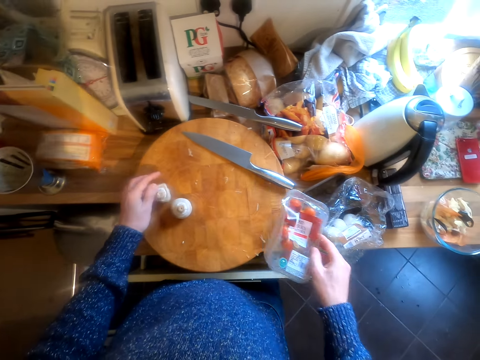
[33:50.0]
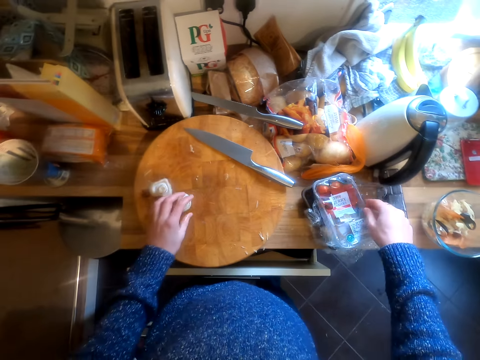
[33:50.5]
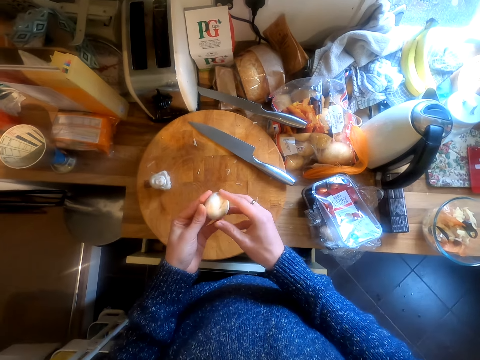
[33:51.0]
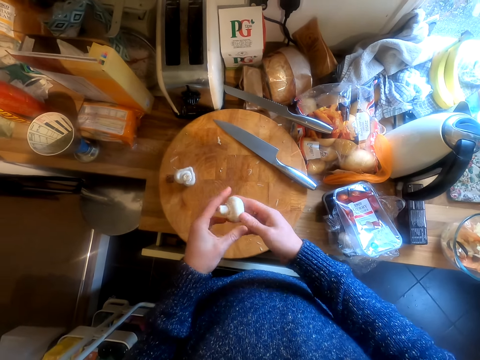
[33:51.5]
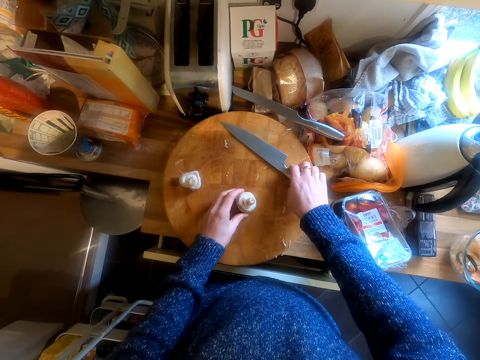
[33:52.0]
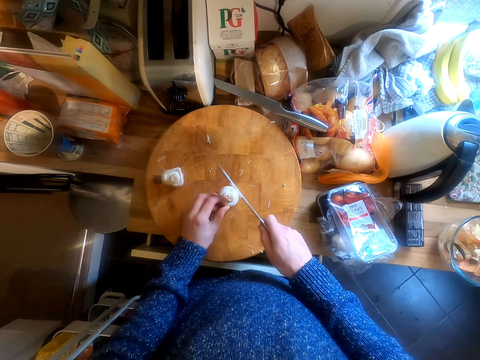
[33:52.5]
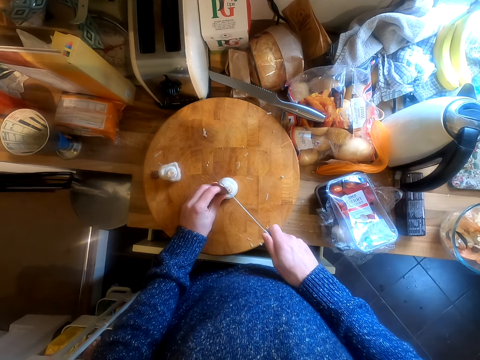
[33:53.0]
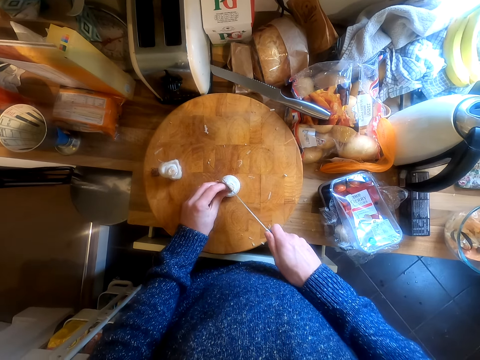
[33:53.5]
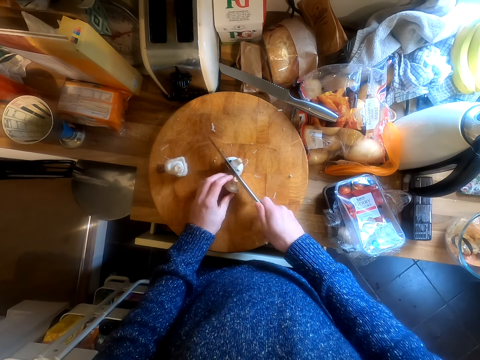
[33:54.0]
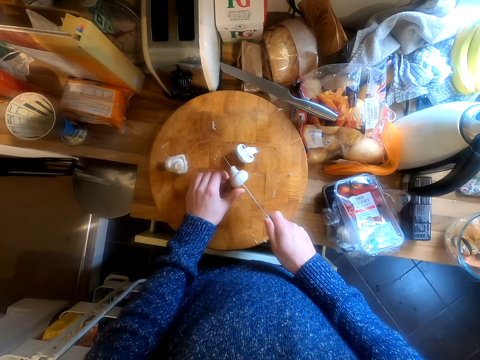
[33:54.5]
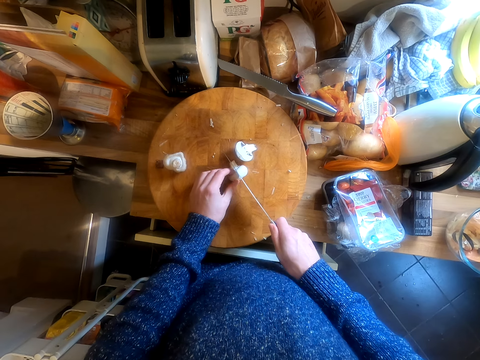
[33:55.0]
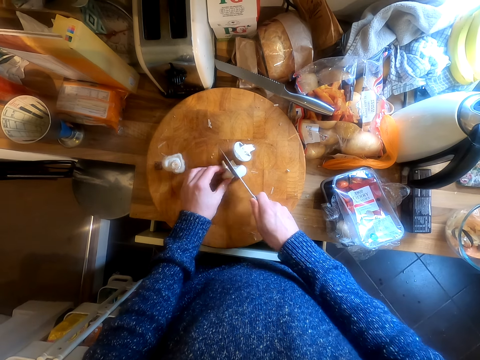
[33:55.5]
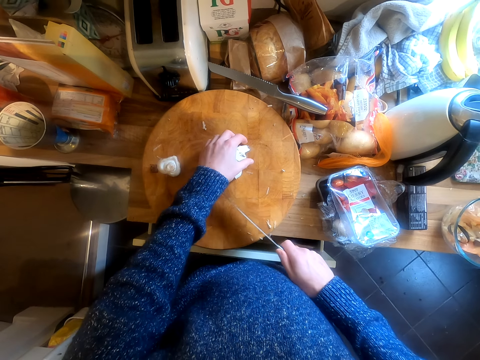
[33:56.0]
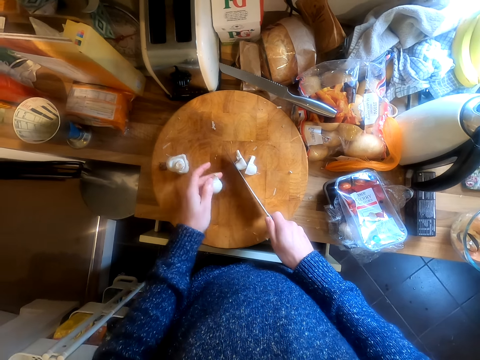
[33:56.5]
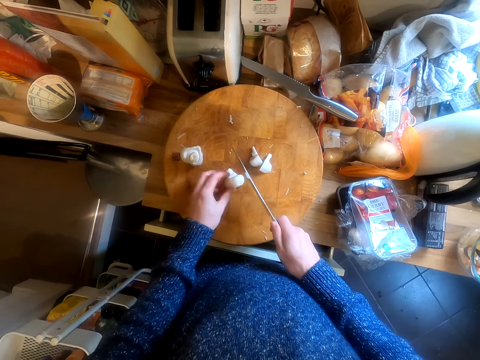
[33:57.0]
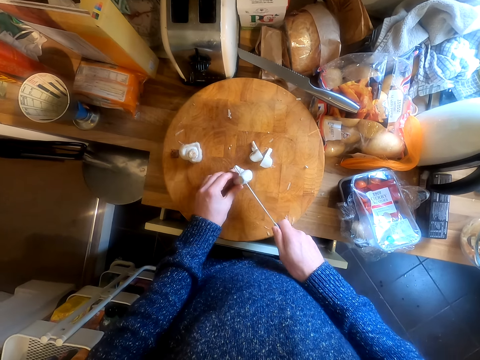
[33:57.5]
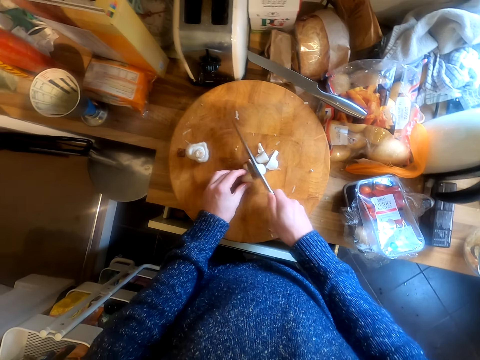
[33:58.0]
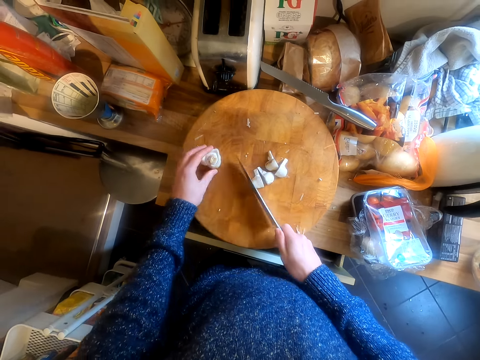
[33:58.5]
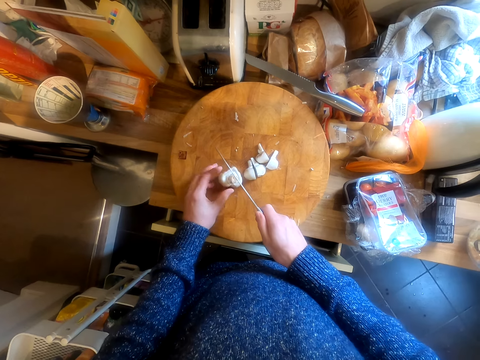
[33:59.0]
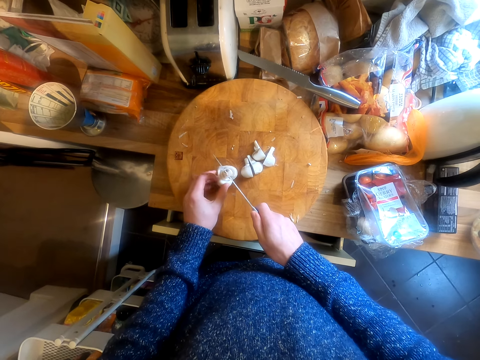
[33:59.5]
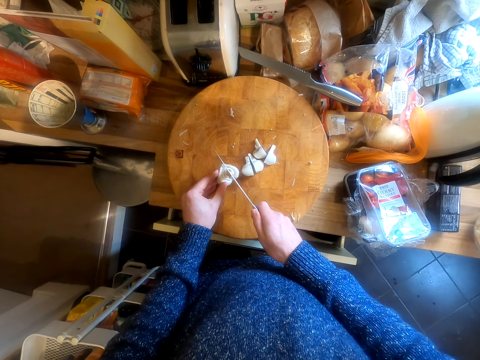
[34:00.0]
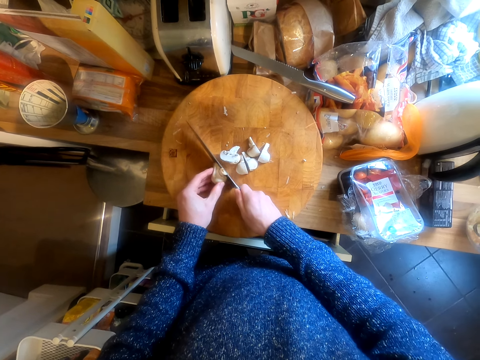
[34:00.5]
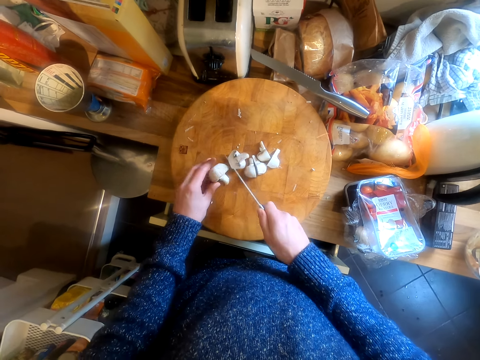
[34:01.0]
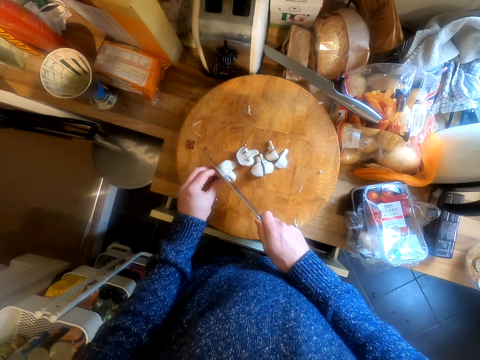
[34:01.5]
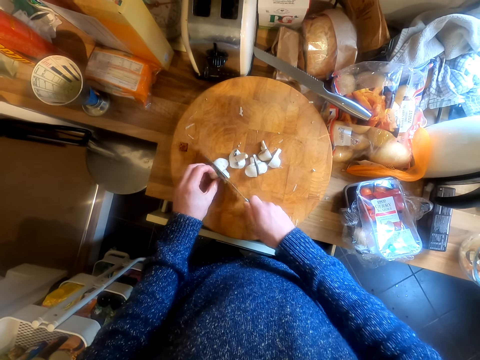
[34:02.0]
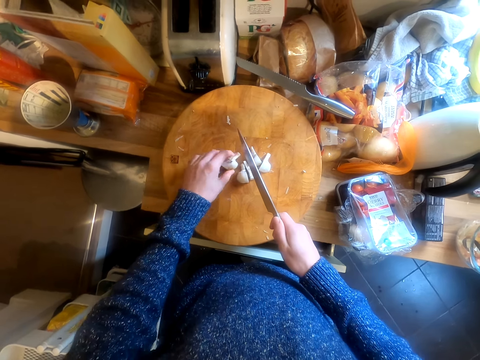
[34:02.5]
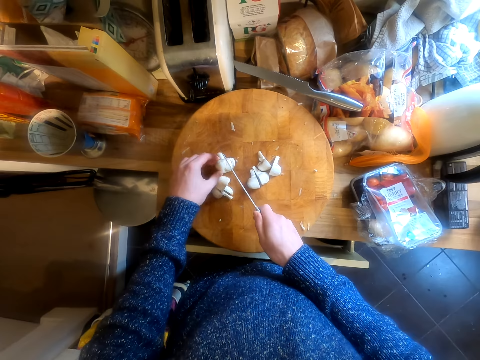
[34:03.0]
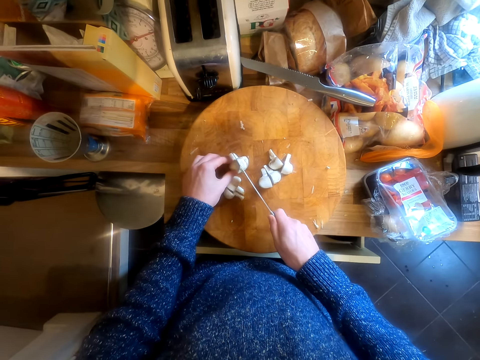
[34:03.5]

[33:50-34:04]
The camera wearer cuts the mushroom into pieces.

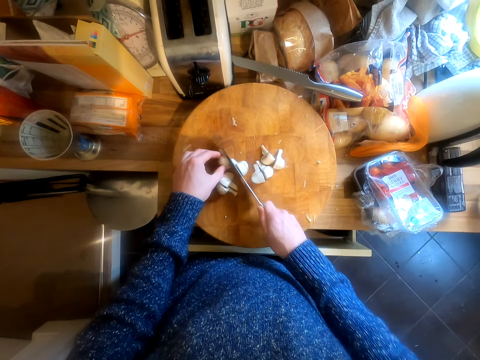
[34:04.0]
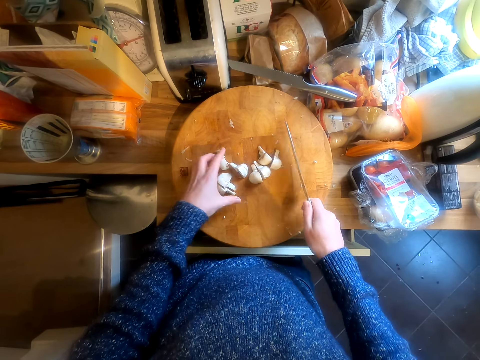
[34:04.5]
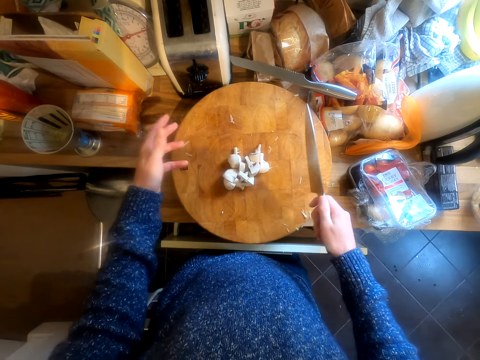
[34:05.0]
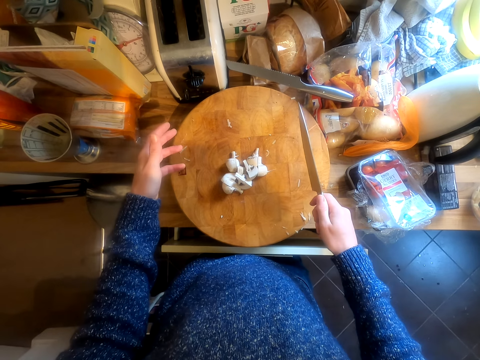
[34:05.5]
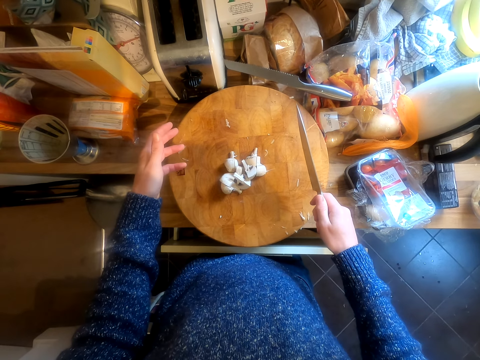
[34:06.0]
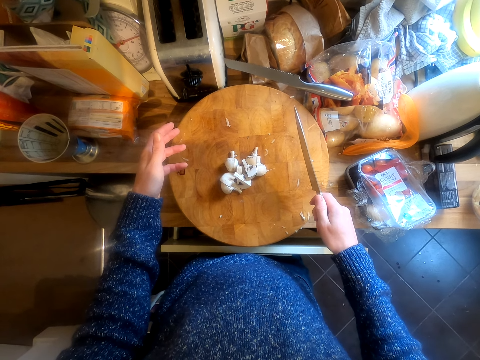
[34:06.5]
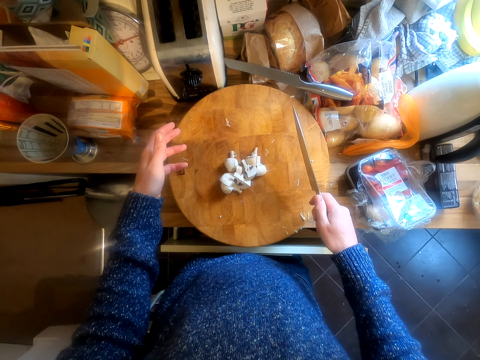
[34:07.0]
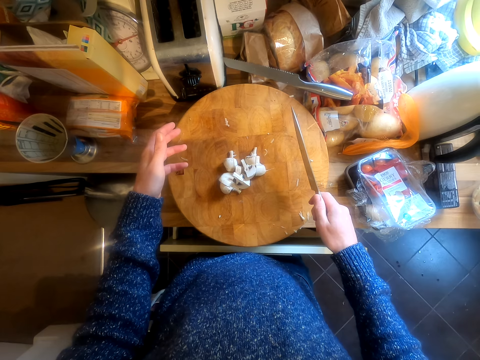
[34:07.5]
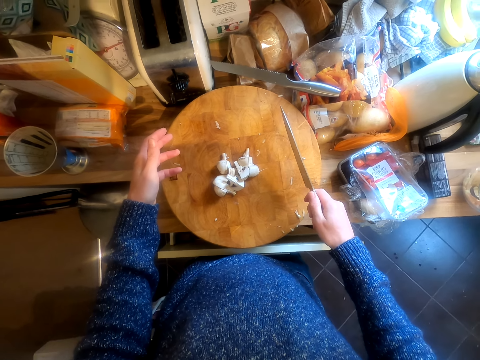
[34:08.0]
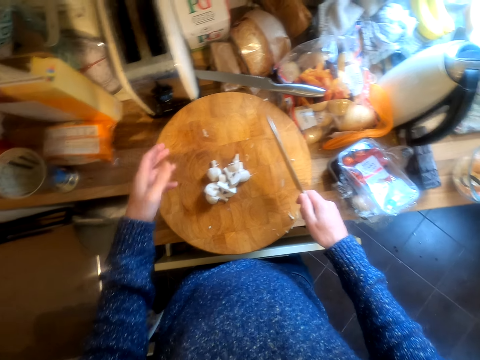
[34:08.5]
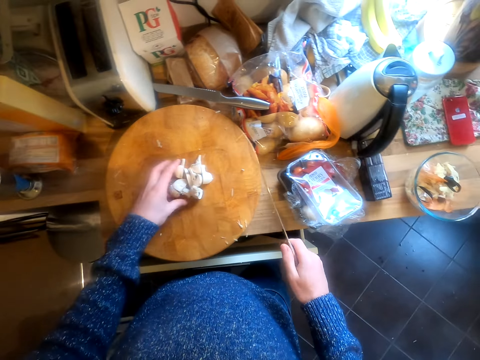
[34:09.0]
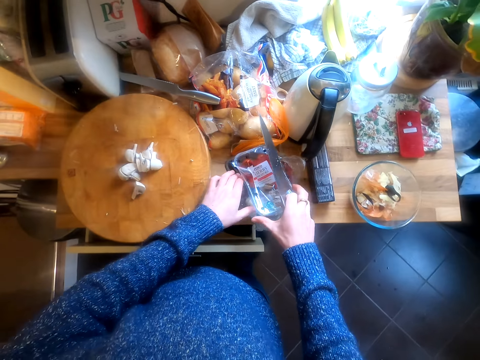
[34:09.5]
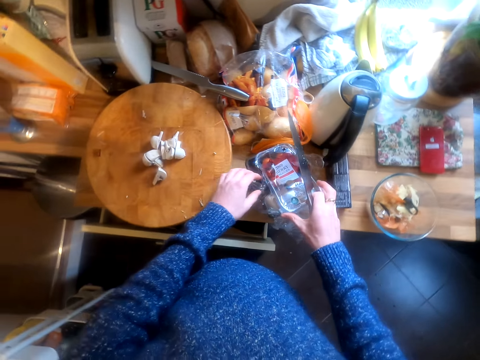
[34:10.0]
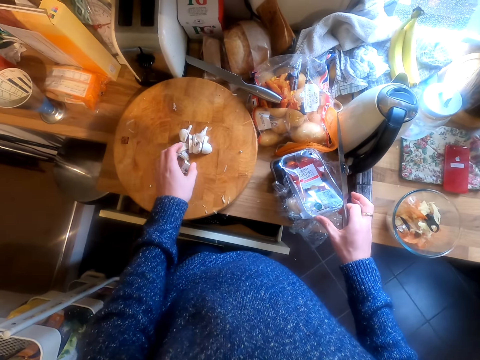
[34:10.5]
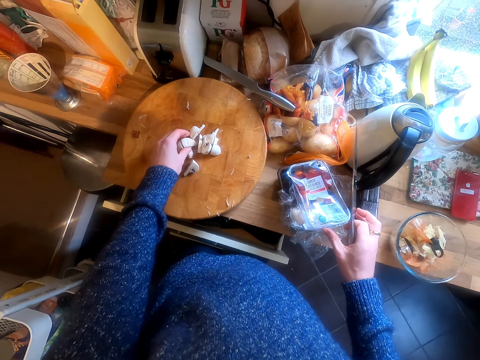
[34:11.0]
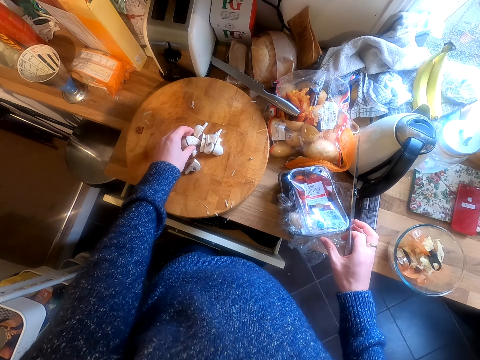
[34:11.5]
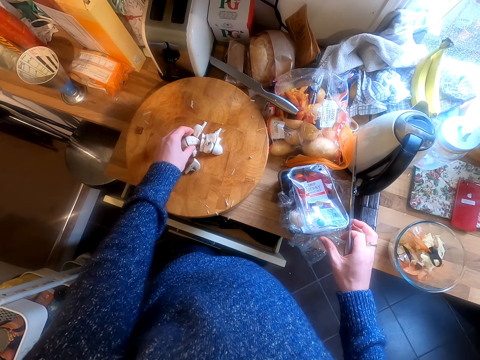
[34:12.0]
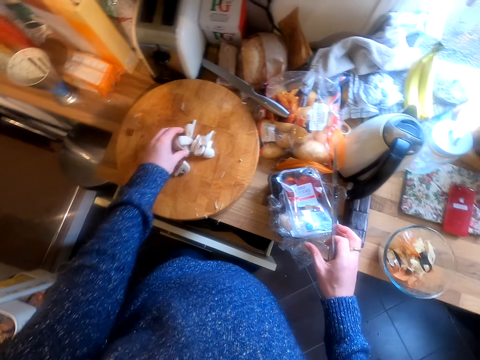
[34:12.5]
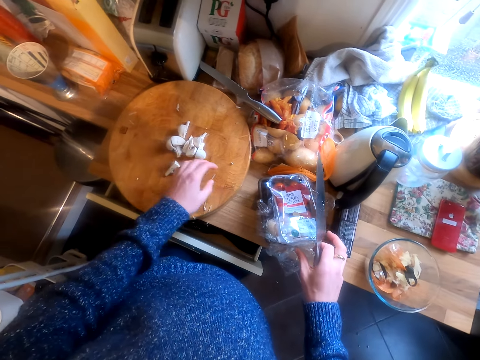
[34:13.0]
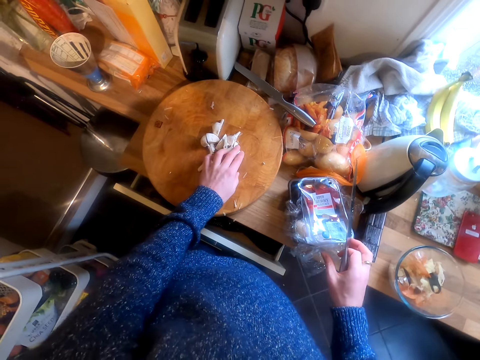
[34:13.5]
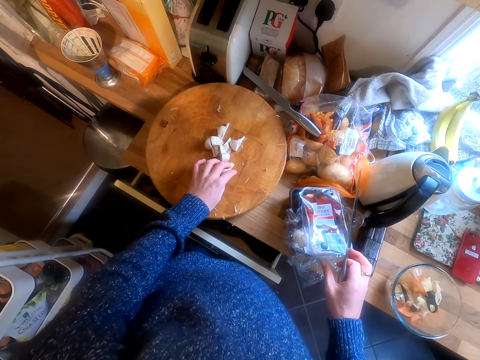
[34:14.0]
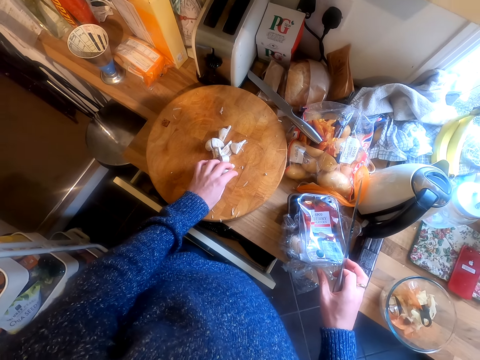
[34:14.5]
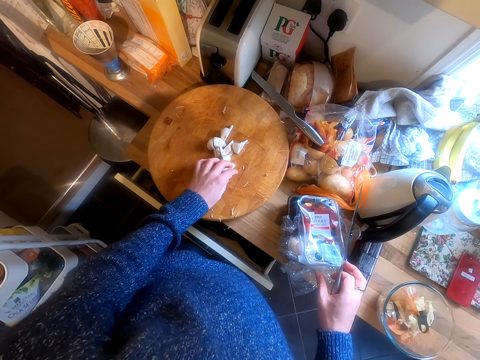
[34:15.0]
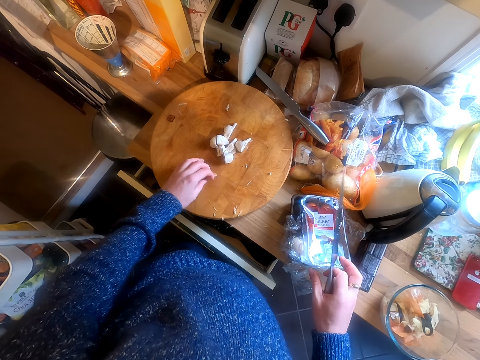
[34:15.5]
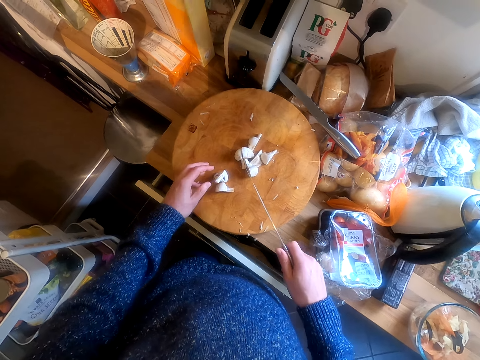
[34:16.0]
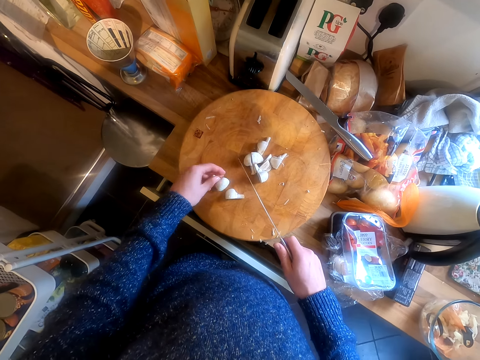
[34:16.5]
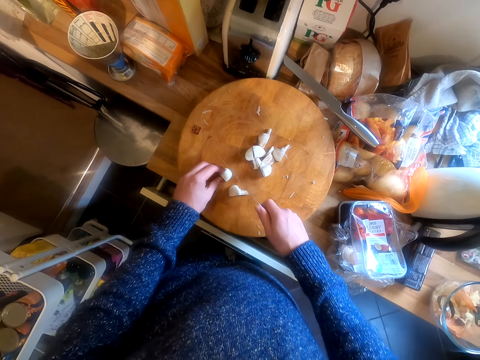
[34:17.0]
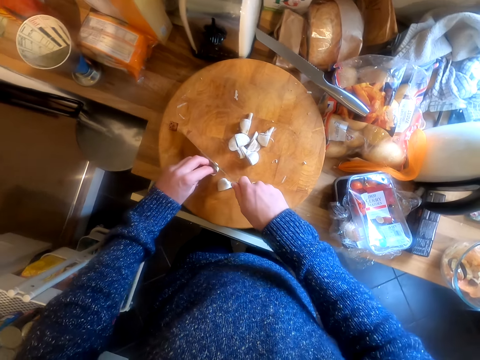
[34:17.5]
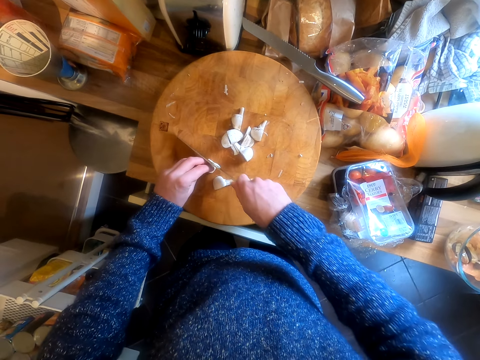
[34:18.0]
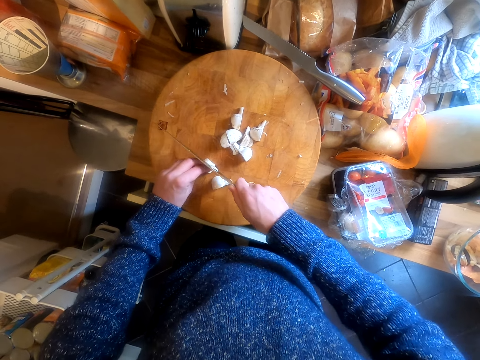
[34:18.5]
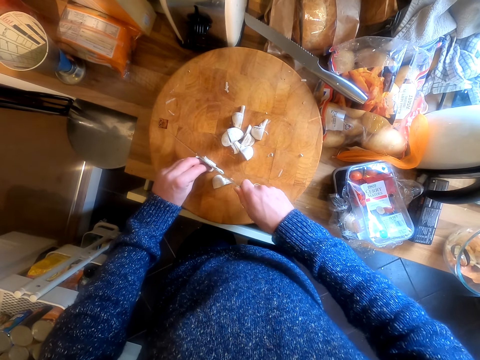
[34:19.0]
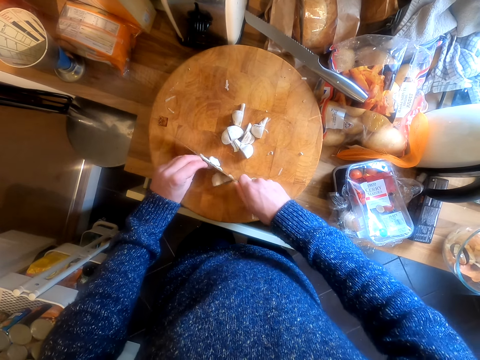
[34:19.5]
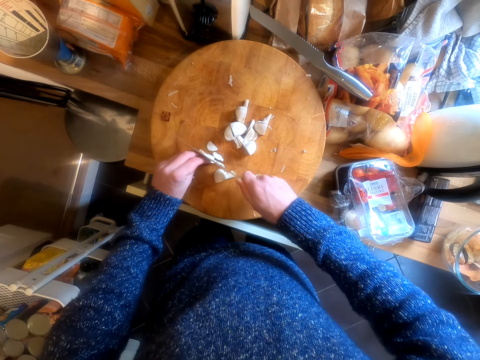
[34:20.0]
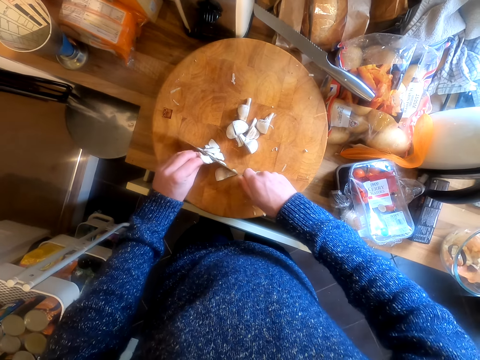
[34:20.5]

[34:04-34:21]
The camera wearer looks at the mushroom. They touch the mushrooms on the chopping board. They look at the mushroom again. They cut the mushroom into pieces.
